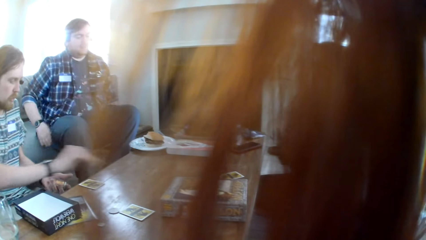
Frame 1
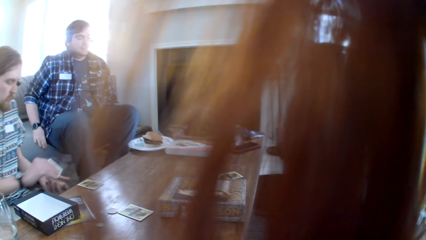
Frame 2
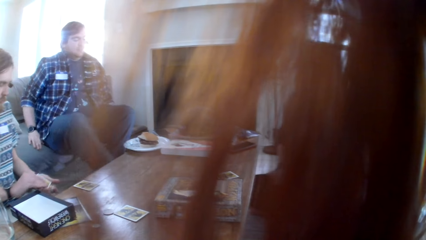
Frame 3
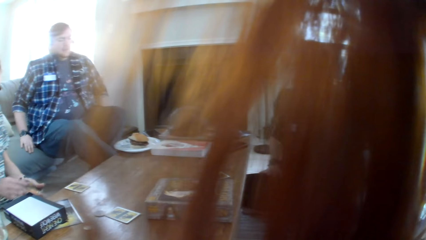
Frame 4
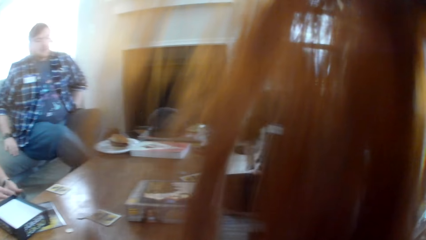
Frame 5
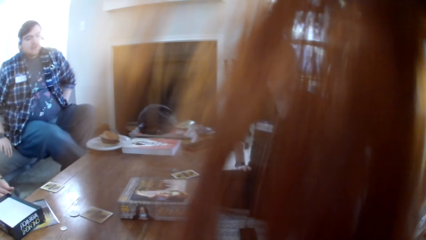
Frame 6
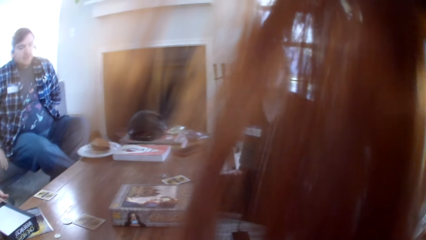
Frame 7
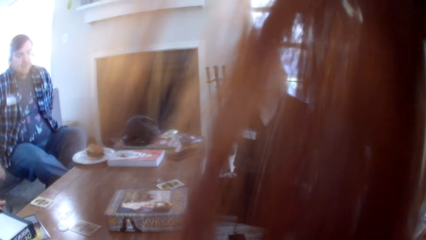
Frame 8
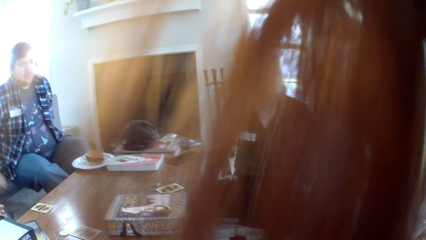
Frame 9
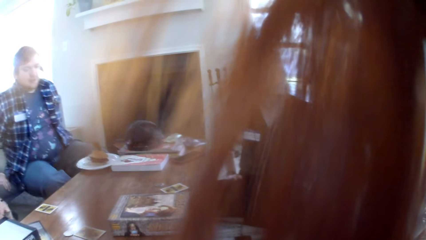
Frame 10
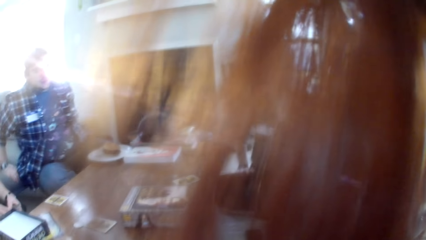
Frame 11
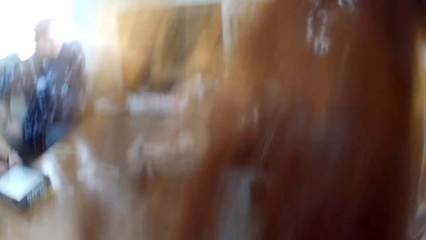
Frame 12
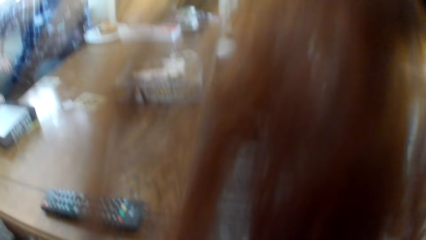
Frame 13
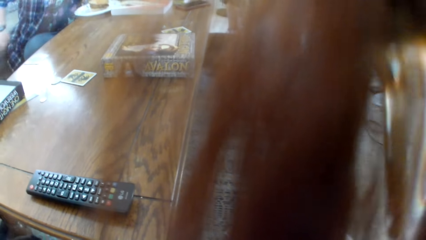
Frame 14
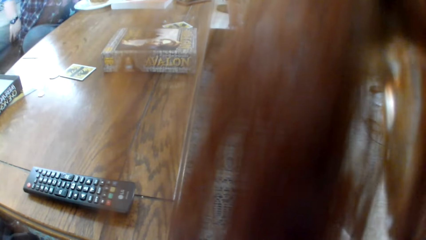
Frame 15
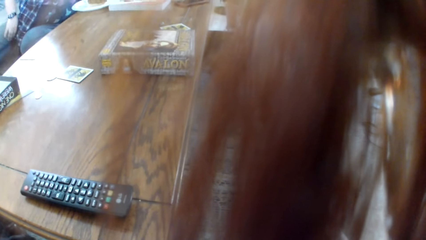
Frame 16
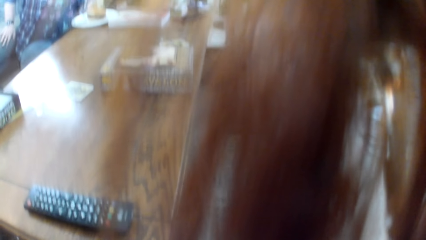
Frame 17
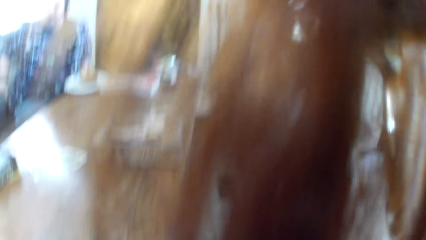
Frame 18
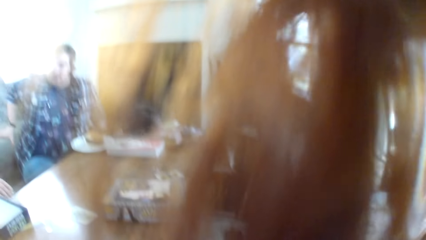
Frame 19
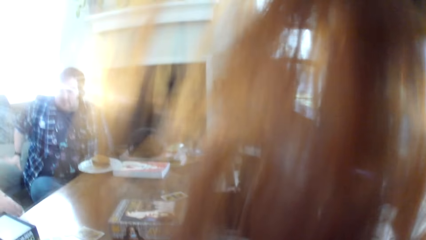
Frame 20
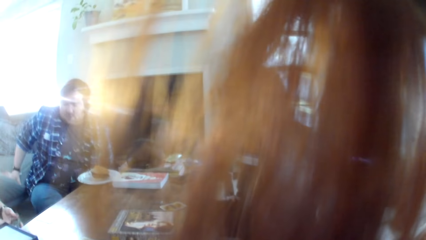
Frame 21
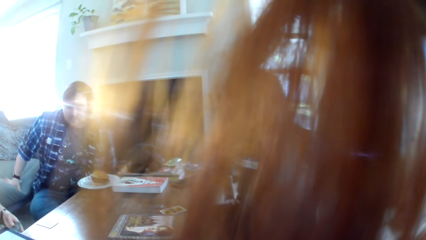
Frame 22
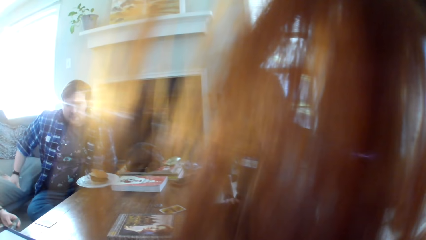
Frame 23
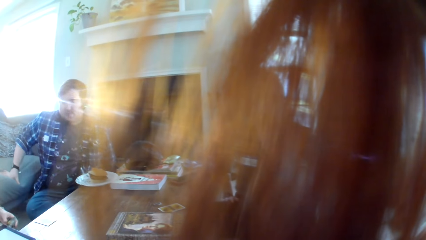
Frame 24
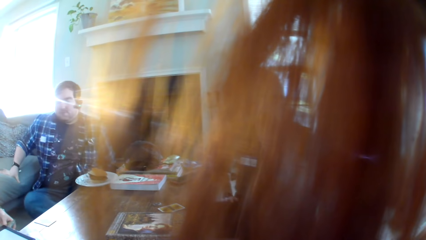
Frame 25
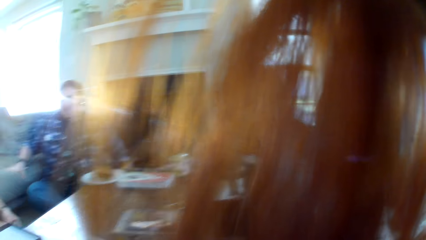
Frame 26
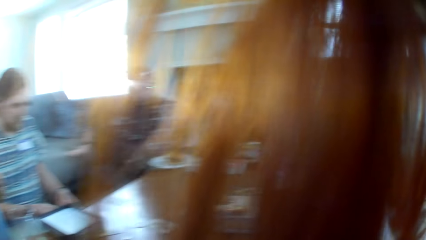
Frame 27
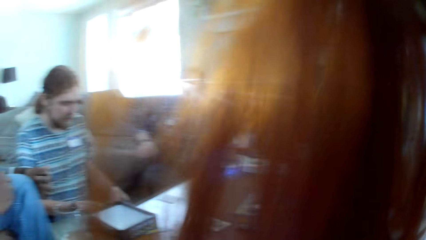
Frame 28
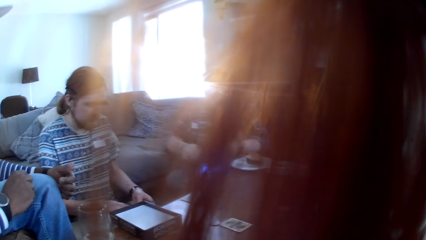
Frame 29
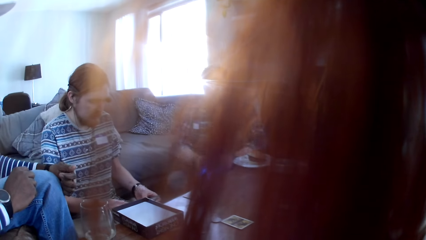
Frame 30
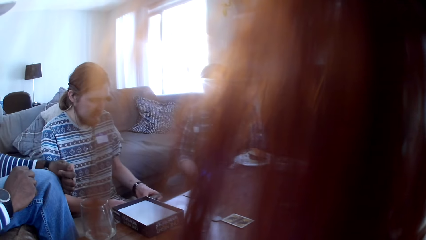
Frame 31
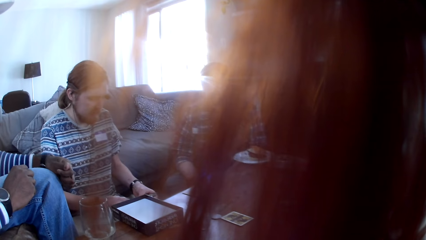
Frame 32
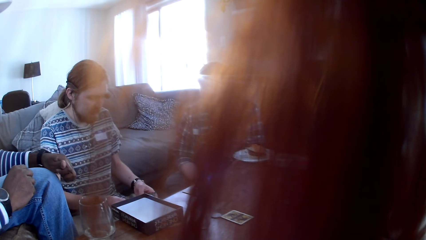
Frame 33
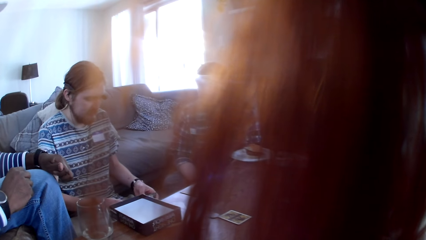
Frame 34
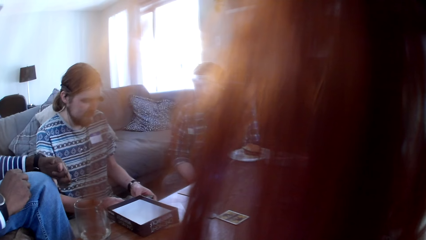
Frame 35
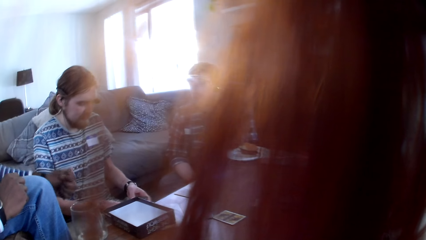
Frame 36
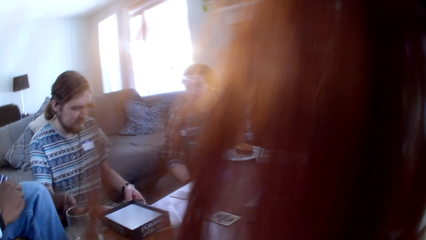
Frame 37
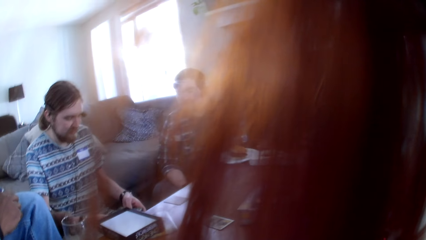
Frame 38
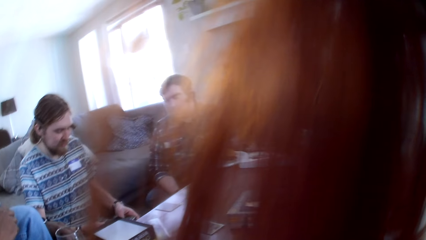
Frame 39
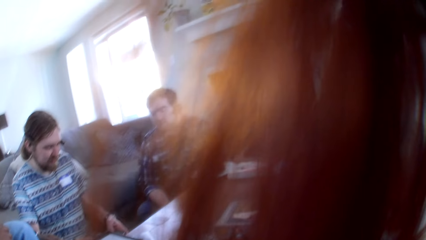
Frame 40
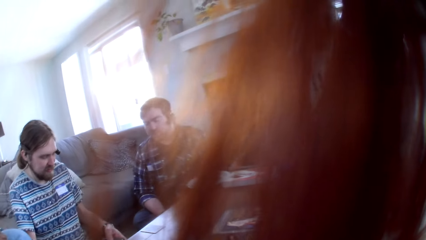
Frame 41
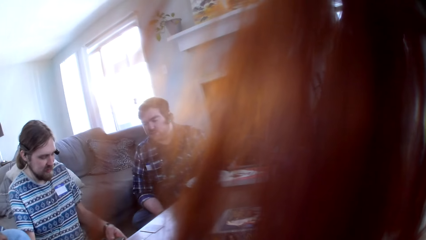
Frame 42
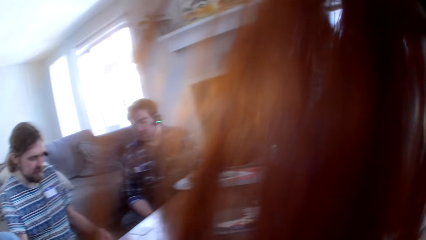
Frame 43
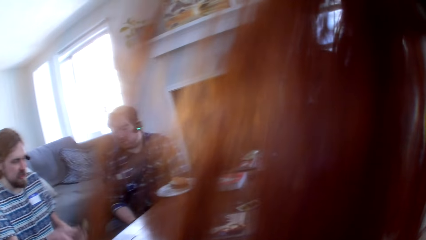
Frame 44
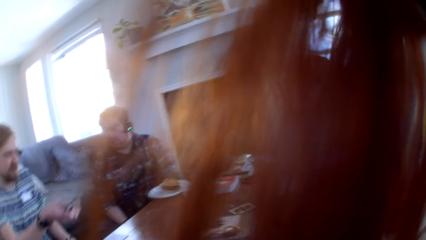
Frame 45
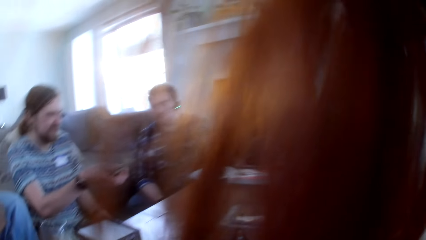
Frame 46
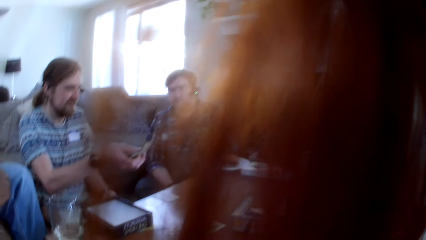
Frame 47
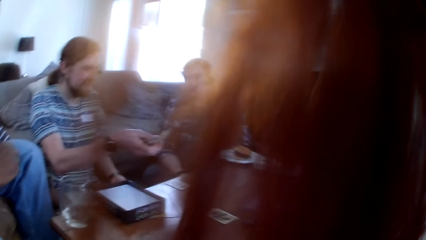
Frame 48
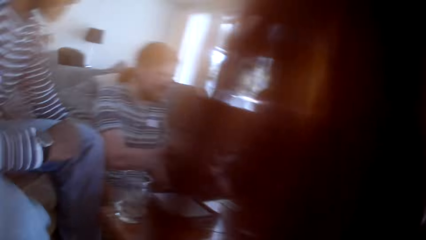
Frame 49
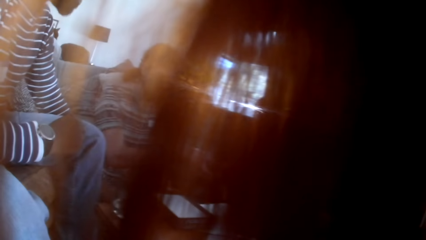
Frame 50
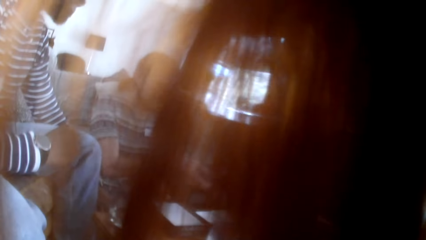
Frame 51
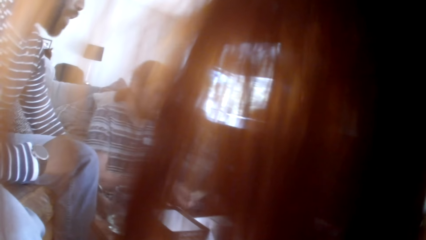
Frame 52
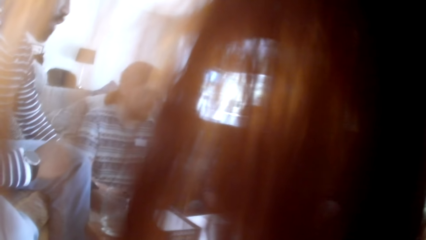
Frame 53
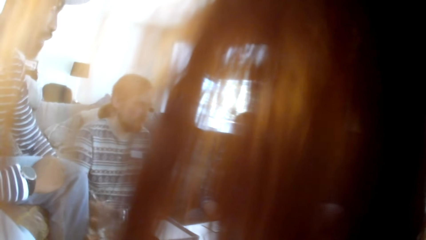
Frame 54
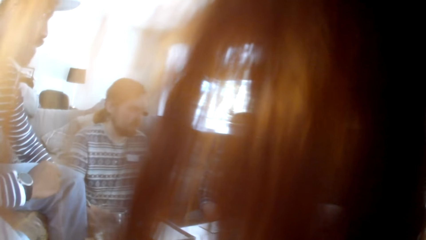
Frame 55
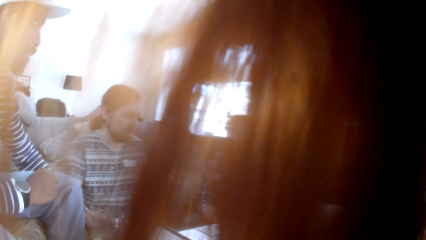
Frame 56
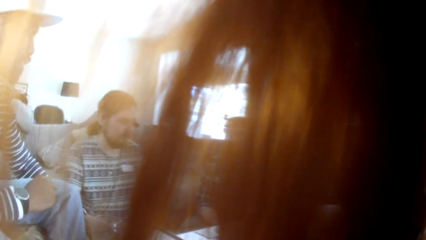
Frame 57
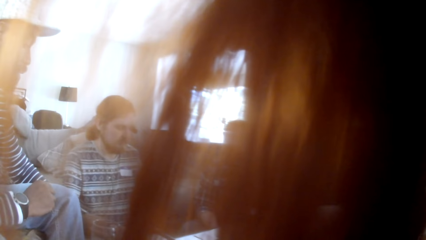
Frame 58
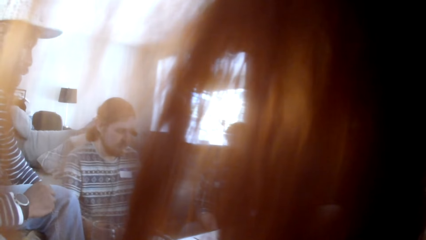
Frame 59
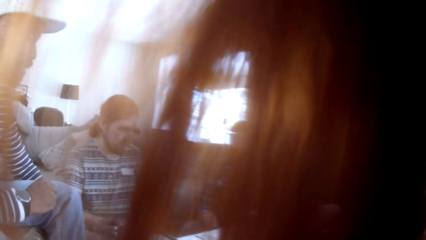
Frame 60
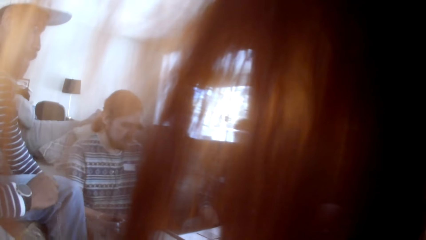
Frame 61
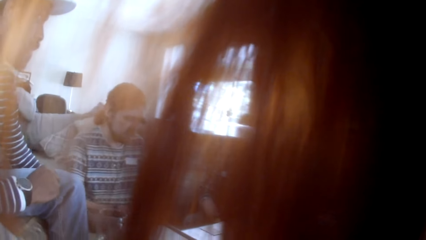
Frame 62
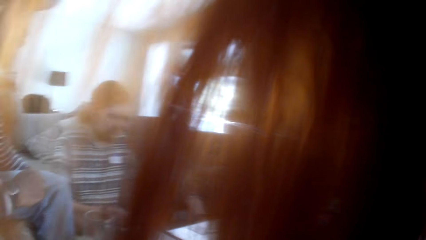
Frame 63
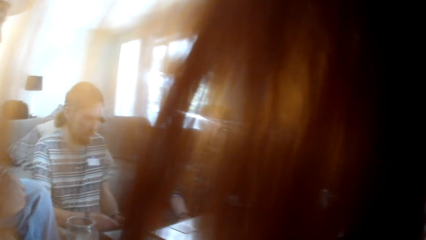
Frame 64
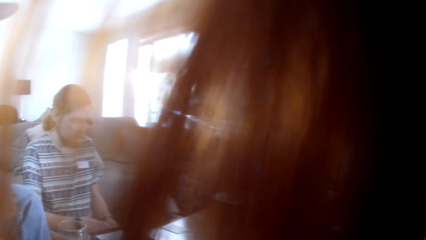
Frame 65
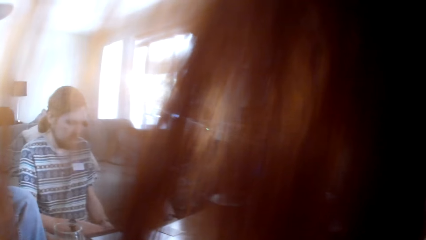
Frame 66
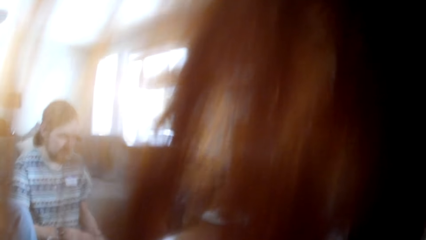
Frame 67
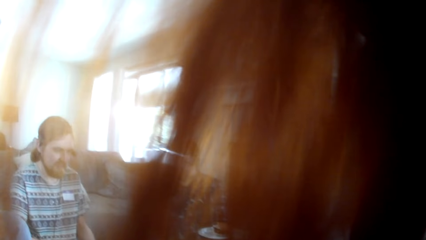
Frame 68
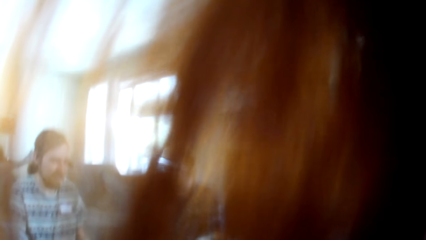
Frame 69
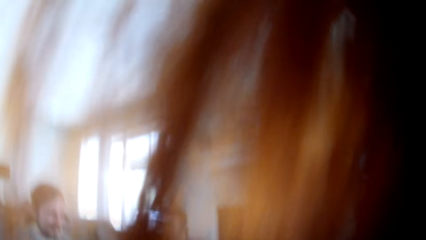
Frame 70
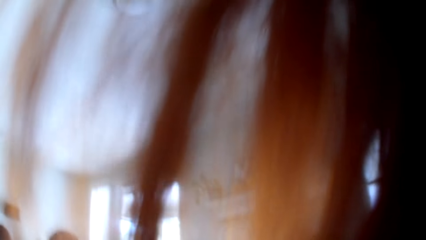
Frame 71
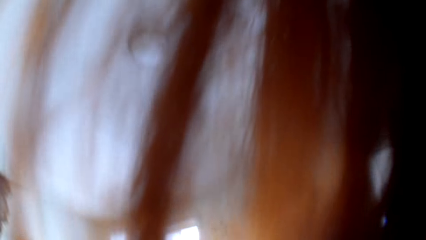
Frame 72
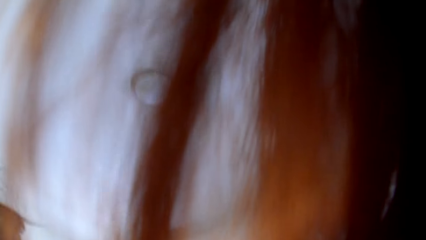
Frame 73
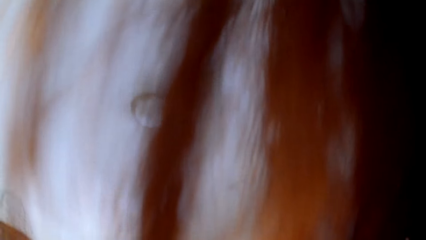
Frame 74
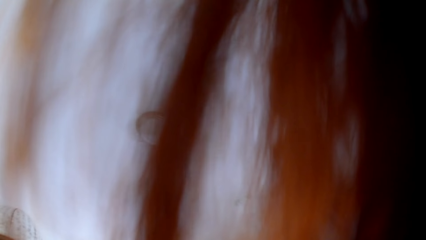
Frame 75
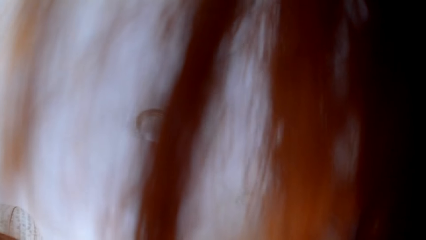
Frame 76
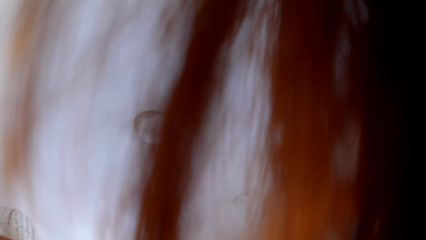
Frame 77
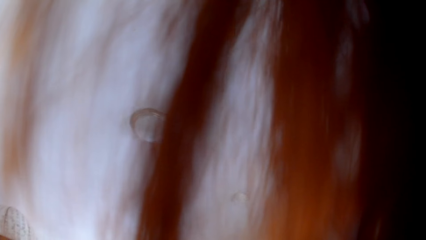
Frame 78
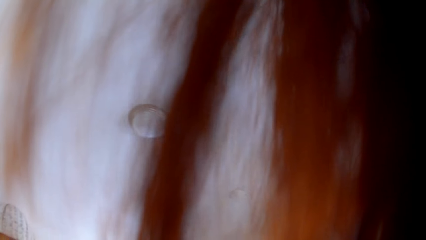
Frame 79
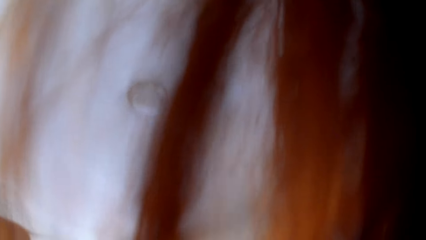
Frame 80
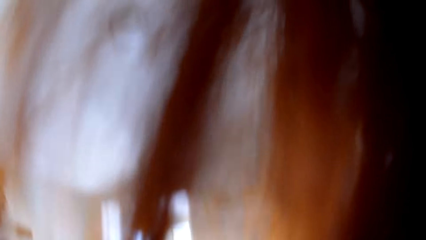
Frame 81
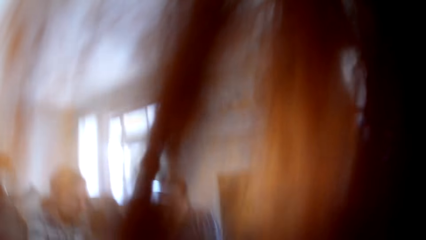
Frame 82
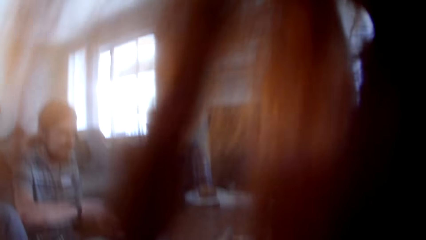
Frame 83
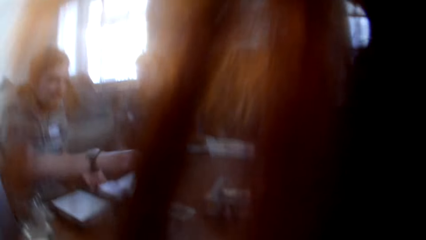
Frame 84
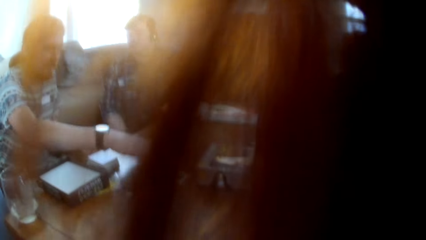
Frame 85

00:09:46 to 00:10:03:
A man picks up the board game card from the table. A woman talks to the colleagues. The camera wearer looks at a remote. They look at the woman. Another man talks to the colleagues. The woman talks to the colleagues. The other man shows the woman a card. The camera wearer looks at the other man. The woman talks to the other man. The camera wearer looks at the ceiling.
